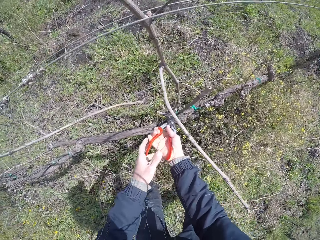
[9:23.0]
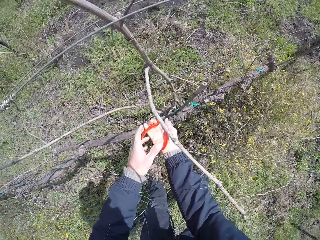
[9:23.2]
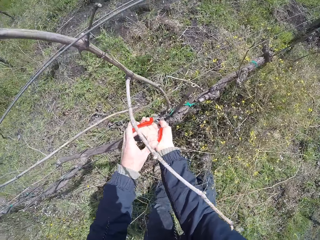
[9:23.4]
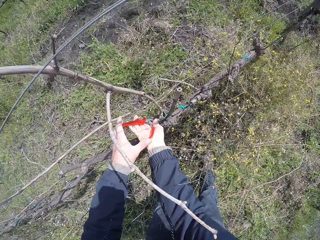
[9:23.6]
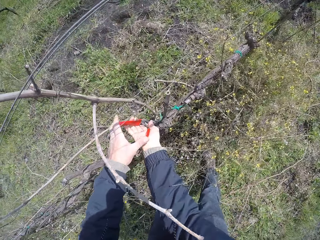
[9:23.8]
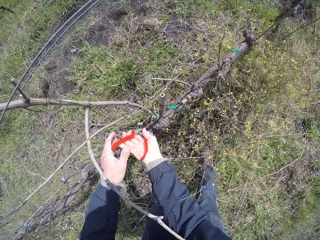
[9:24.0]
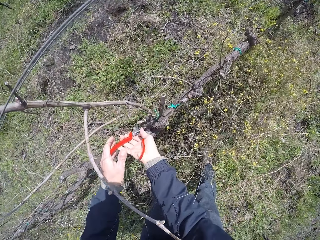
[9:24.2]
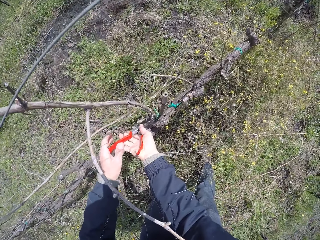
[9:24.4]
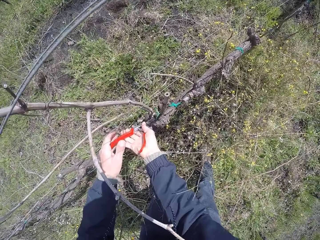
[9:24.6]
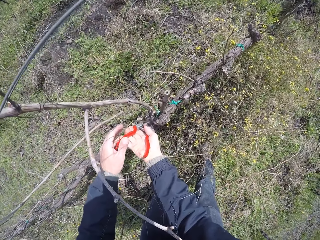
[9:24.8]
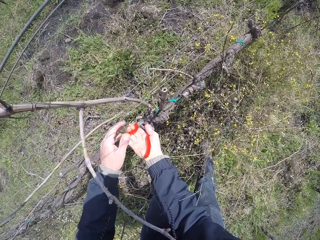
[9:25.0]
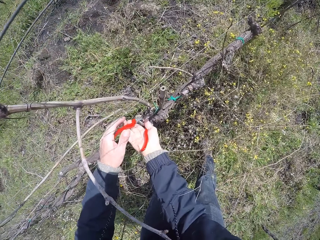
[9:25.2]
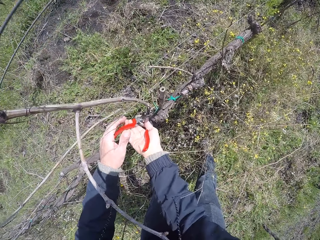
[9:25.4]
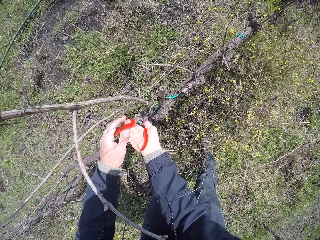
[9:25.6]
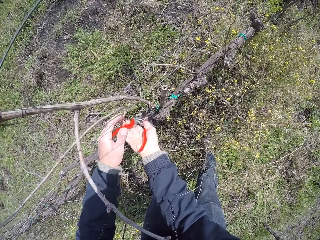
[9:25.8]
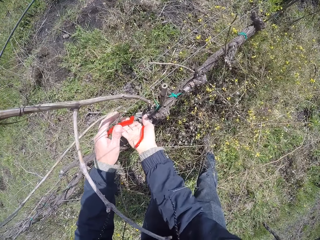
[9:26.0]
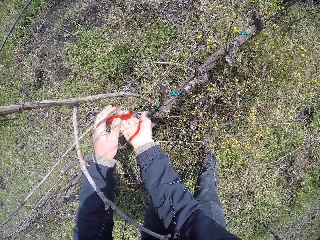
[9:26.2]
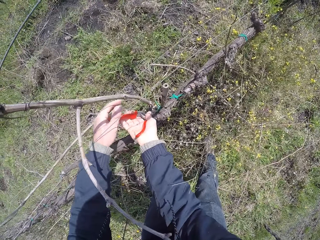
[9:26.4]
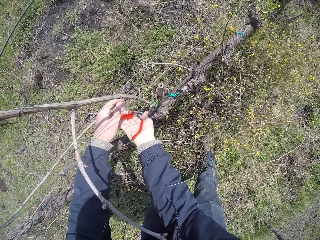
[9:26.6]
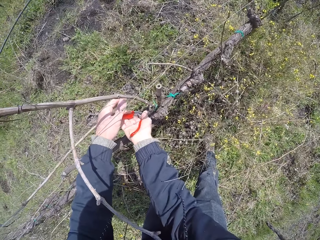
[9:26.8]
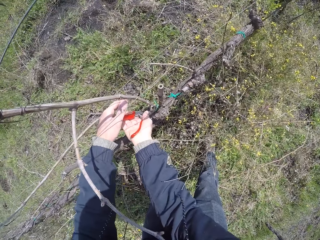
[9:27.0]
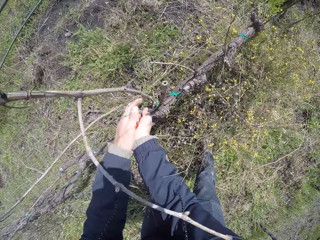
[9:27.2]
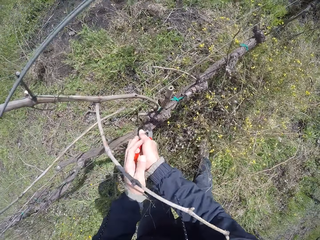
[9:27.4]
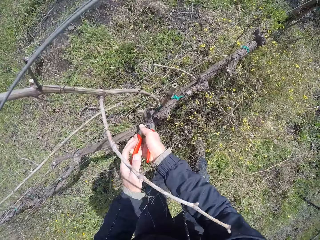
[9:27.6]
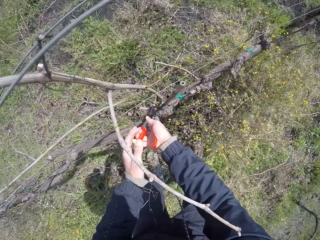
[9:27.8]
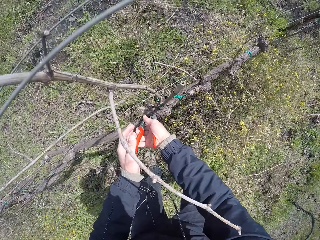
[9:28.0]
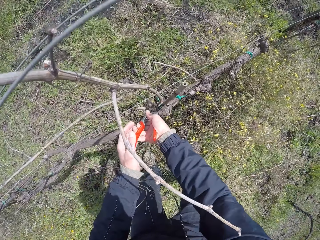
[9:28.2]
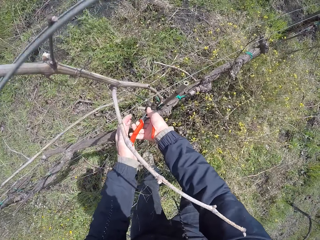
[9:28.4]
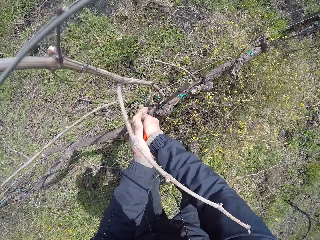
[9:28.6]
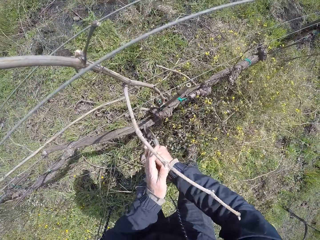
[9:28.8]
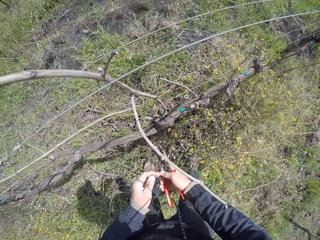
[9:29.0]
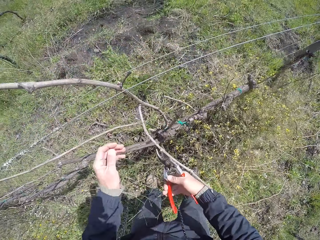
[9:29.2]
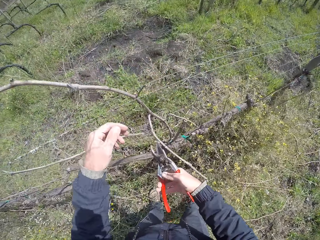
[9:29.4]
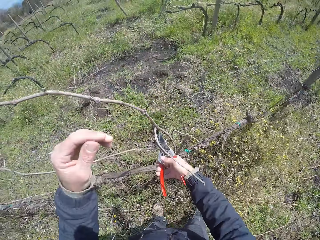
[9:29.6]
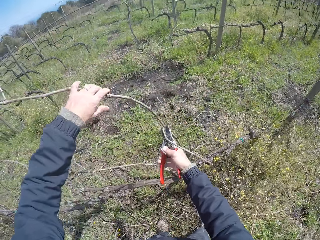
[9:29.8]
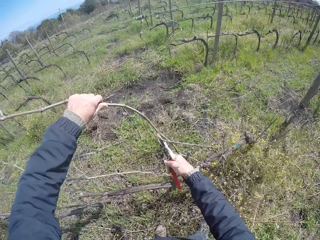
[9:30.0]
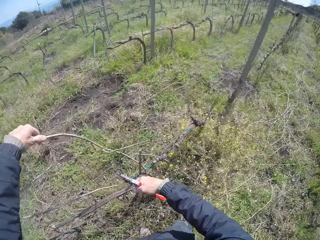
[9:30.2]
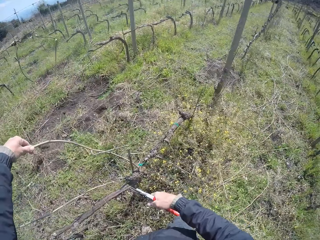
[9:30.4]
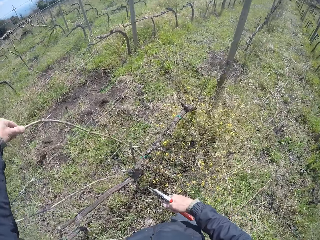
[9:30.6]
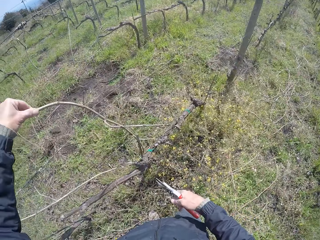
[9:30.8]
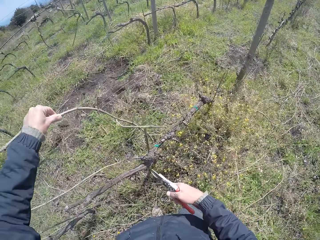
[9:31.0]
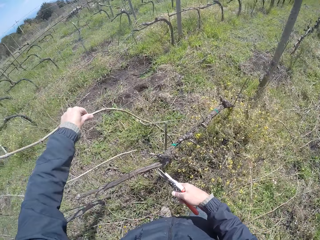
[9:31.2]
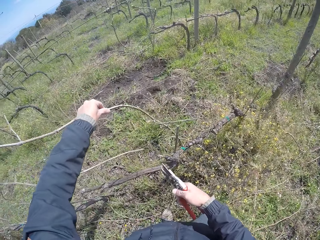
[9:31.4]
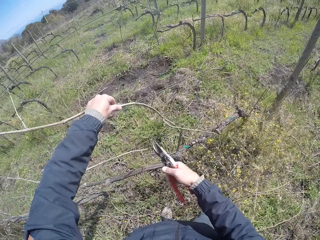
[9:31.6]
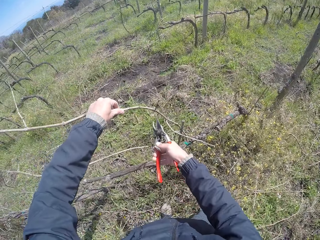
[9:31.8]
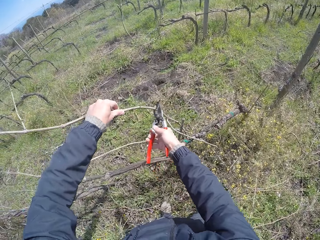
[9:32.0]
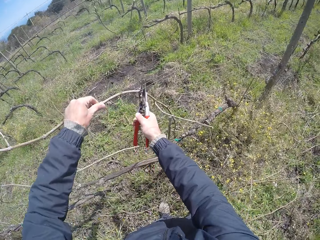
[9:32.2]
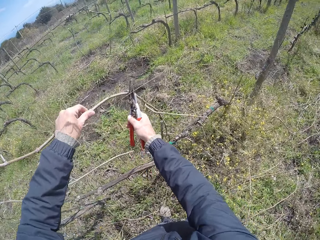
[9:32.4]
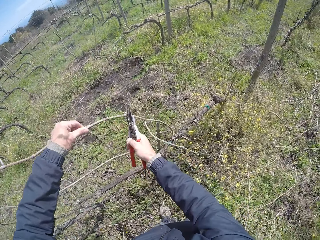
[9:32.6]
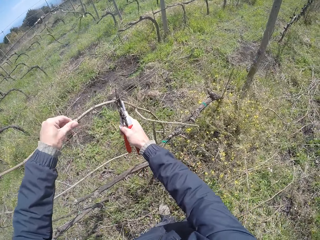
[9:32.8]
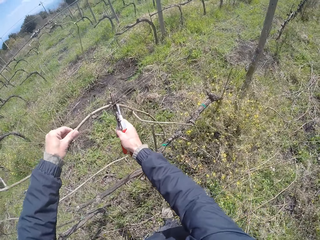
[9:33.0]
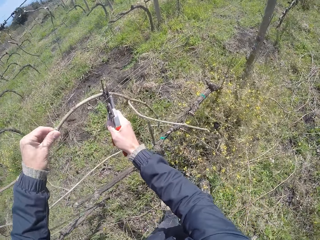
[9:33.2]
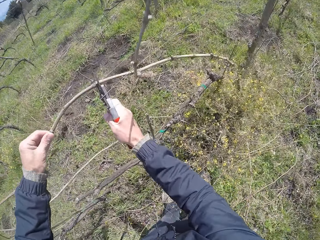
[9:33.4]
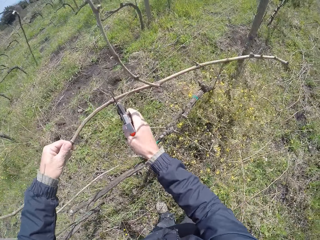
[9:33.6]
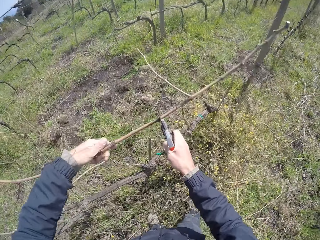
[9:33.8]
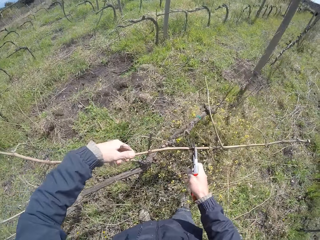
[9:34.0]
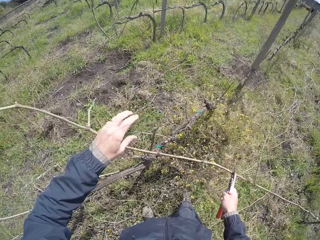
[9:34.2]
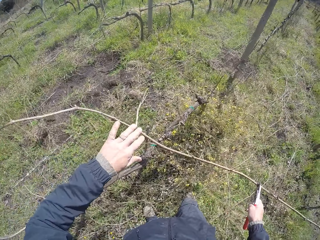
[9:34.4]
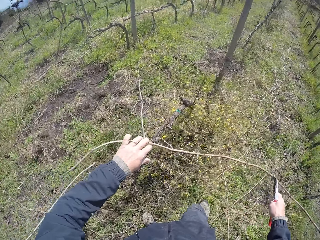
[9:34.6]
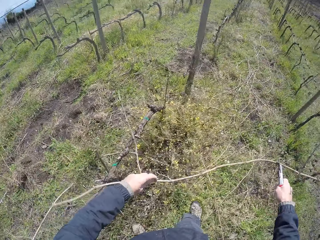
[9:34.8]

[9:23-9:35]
The camera wearer holds a twig on the fence with his left hand. He removes a dry branch on the fence. He prunes the twig with the pruning shears in his right hand.

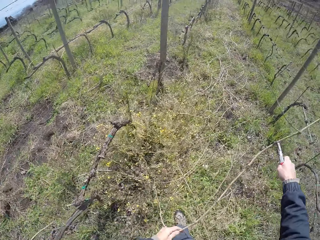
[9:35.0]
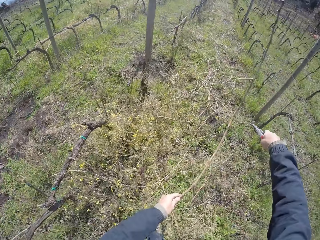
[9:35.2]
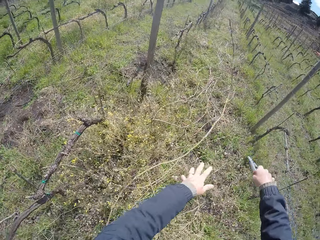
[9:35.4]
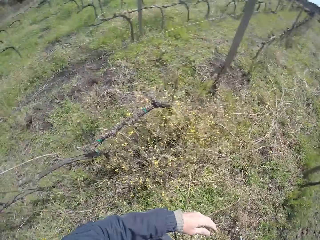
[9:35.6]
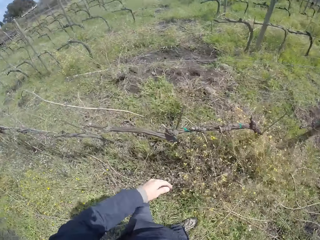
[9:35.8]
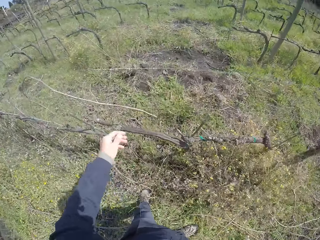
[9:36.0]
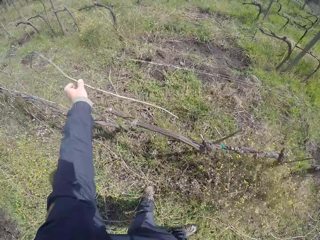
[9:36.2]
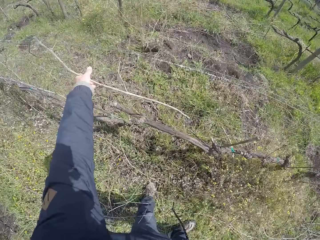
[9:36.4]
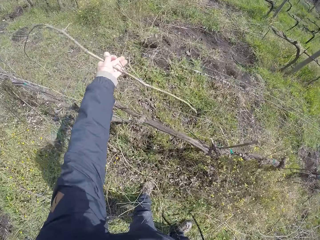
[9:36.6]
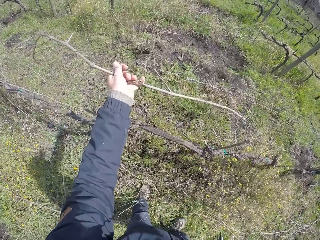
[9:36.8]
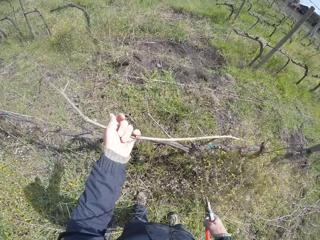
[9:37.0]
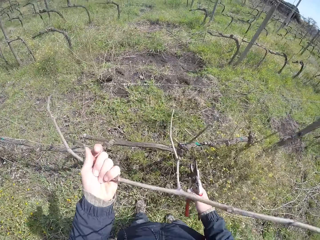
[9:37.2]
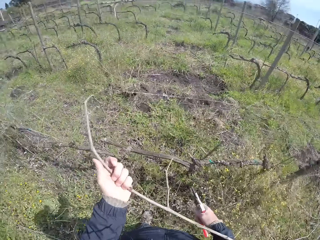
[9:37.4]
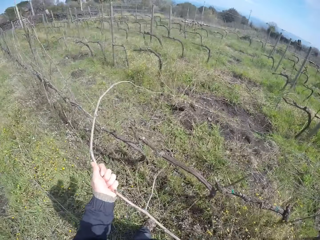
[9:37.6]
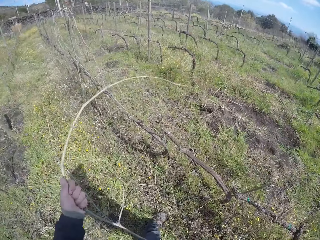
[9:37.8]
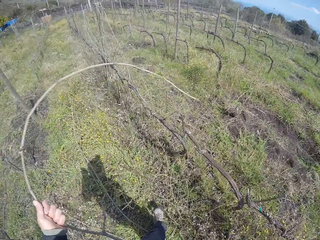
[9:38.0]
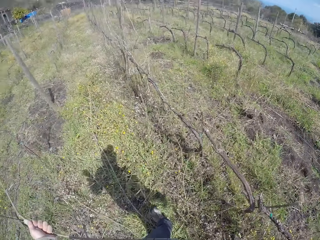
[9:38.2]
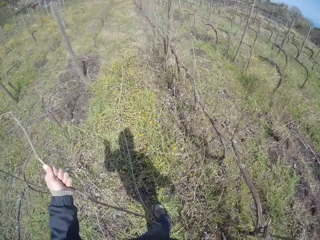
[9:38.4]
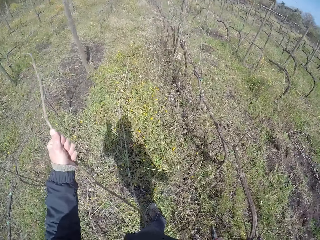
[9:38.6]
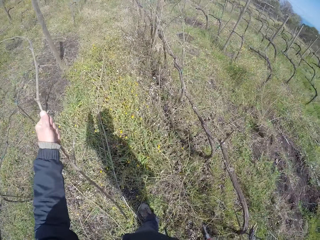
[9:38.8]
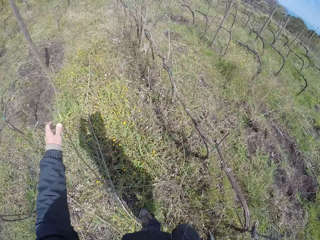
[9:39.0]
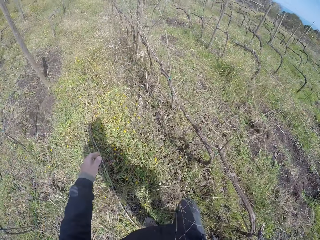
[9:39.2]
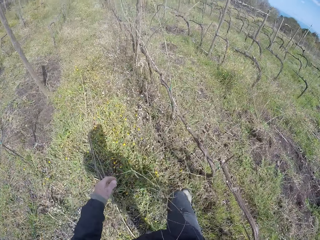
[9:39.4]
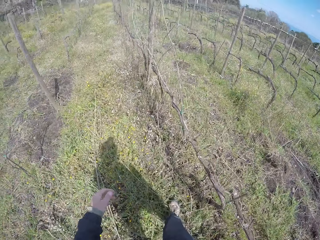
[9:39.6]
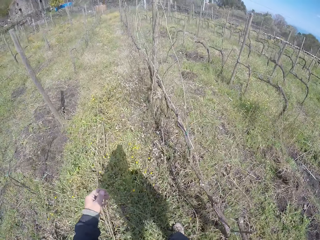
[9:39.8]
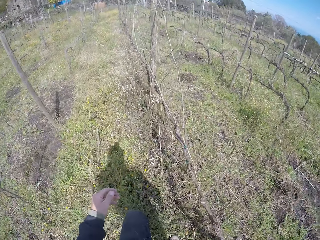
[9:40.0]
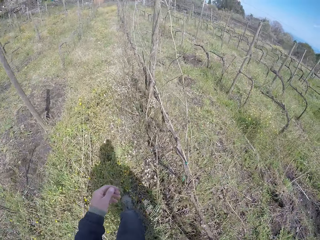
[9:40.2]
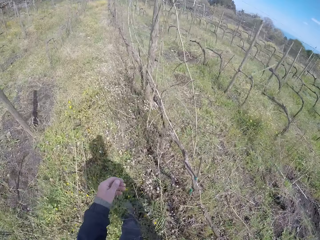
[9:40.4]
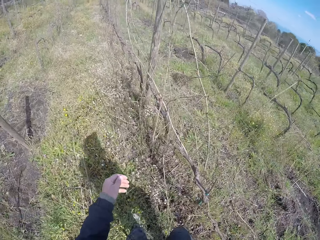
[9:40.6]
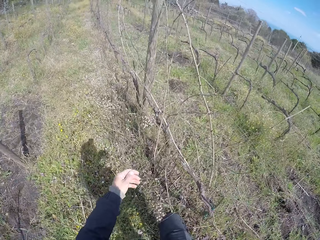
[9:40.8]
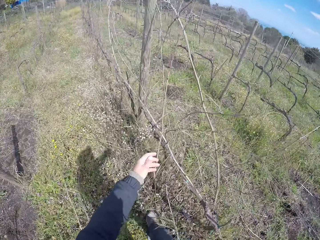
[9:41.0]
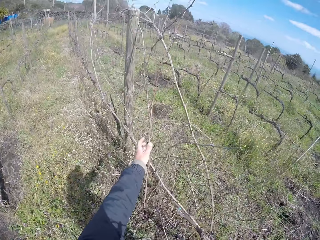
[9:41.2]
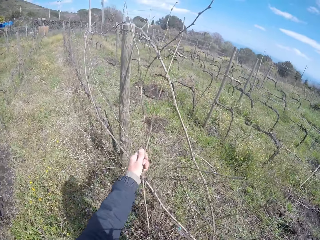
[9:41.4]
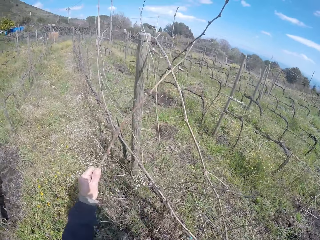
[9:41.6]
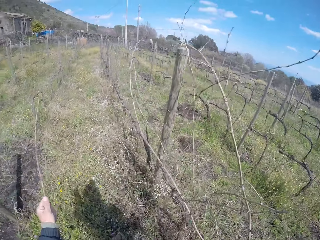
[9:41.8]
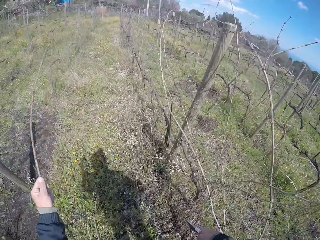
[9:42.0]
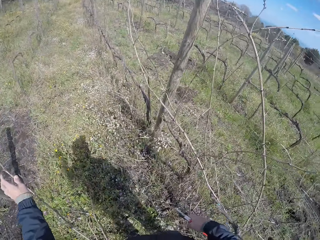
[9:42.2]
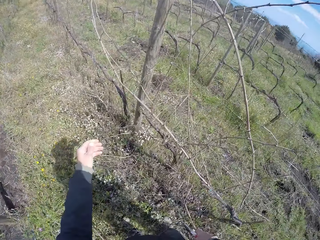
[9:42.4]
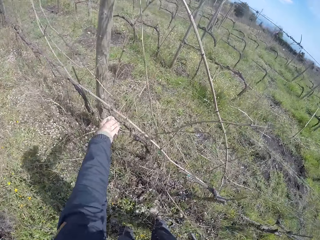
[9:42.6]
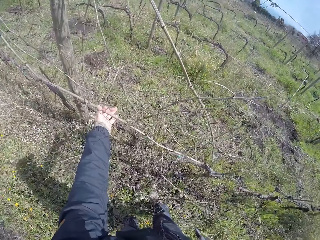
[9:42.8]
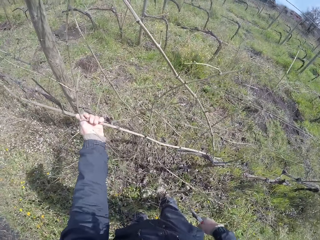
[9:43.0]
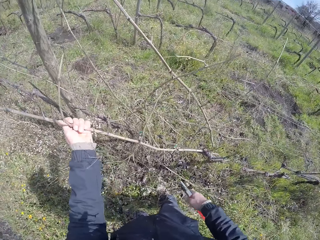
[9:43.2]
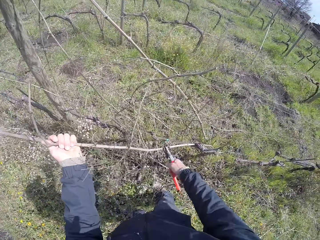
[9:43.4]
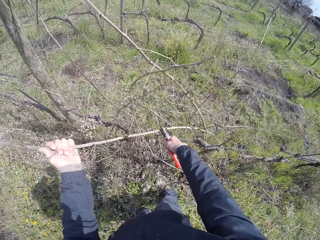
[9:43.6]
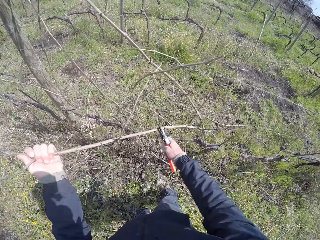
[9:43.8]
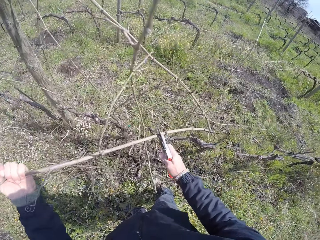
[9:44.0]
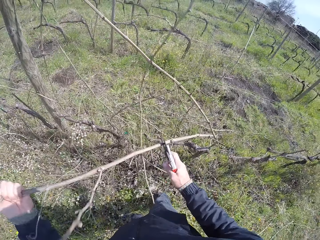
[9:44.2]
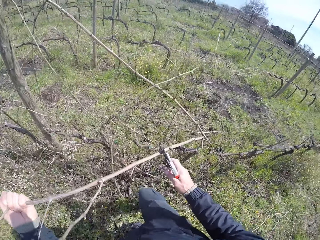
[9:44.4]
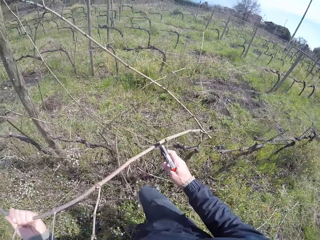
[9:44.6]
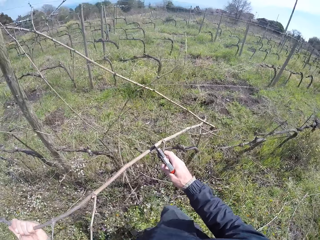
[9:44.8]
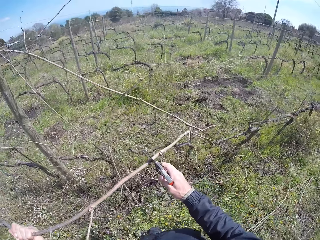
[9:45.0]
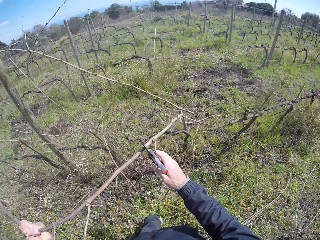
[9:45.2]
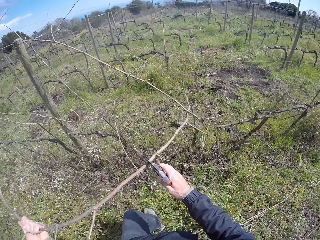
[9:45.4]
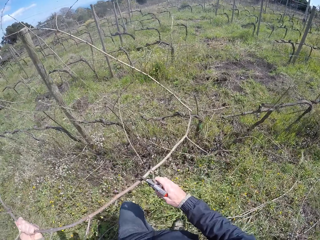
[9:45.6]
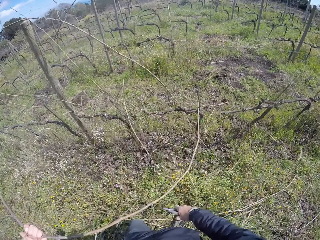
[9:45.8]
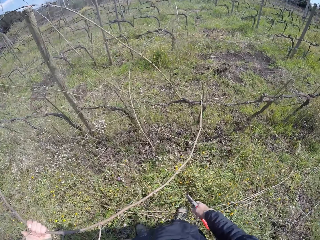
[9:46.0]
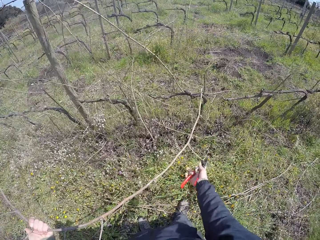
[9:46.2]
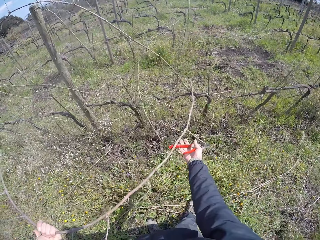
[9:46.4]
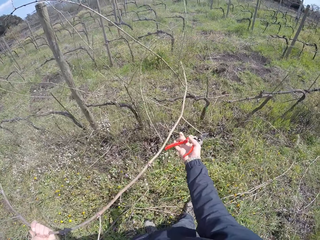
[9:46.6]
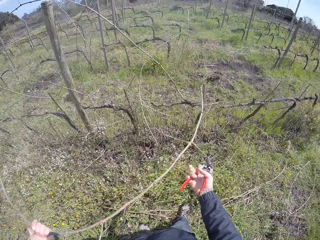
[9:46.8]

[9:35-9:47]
The camera wearer removes a dry branch on the fence. He drops the twig in his left hand on the floor. He holds a twig on the fence with his left hand. He removes the dry branch on the fence. He drops the twig in his left hand on the floor. He walks in the garden. He pulls a twig from the fence with his left hand. He drops the twig in his left hand on the floor. He pulls a twig from the fence with his left hand. He pulls the twig from the fence with his left hand and the shears in his right hand. He cuts the dry branch with the pruning shears.
